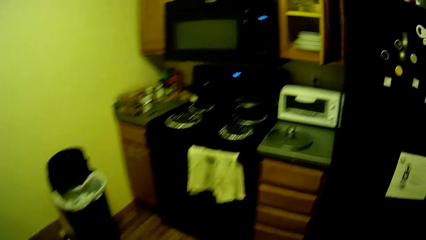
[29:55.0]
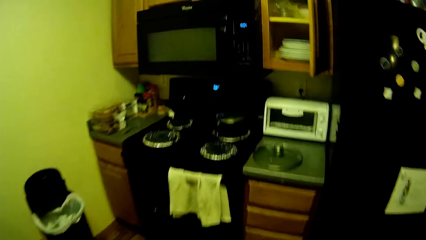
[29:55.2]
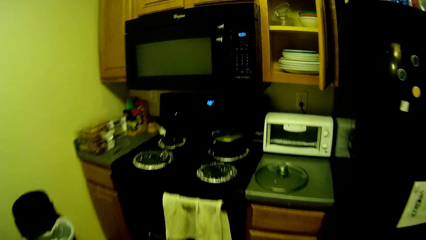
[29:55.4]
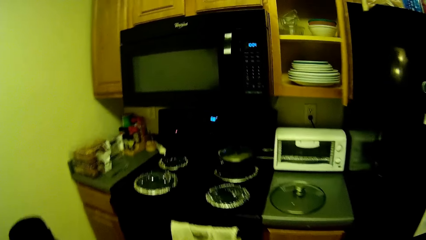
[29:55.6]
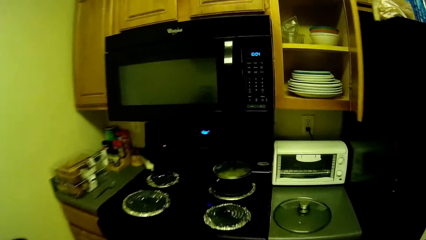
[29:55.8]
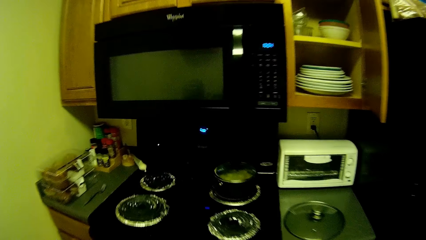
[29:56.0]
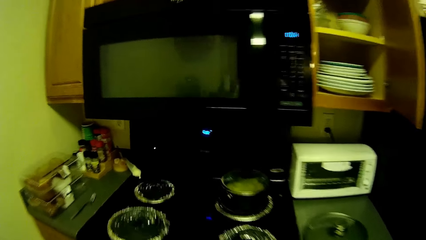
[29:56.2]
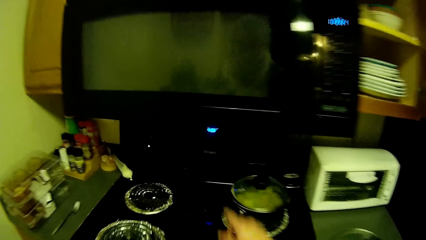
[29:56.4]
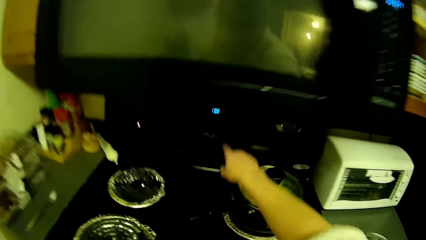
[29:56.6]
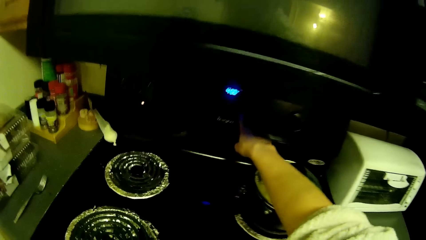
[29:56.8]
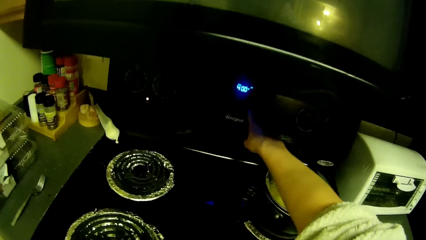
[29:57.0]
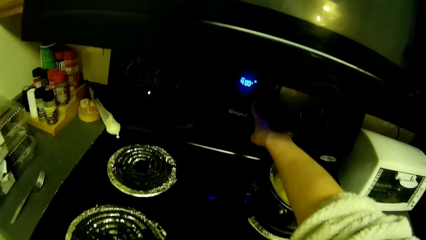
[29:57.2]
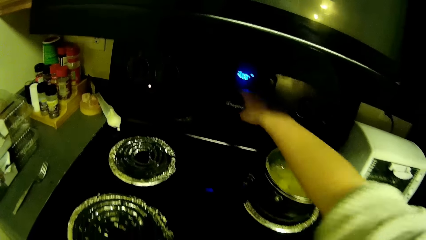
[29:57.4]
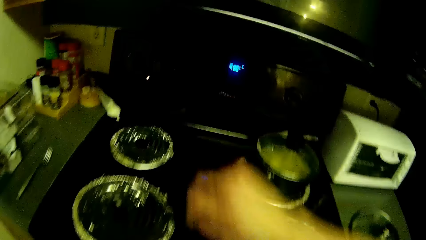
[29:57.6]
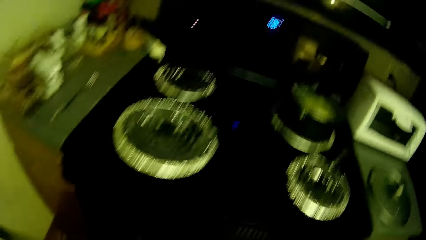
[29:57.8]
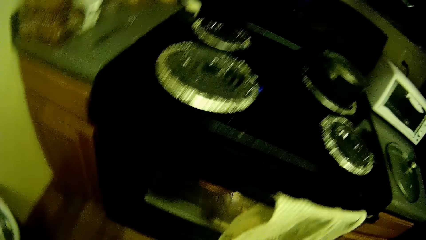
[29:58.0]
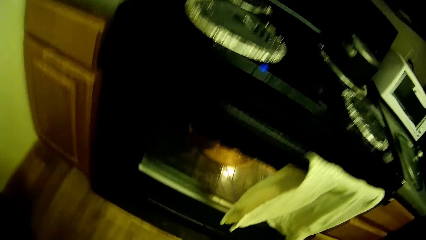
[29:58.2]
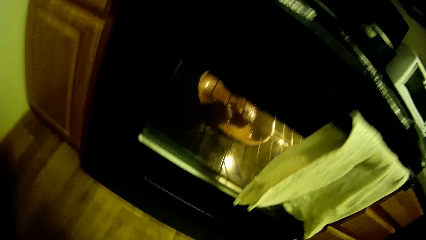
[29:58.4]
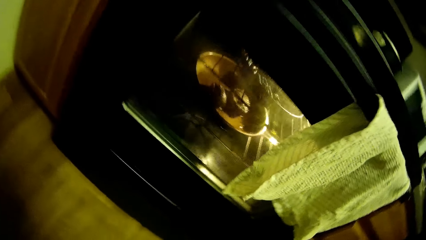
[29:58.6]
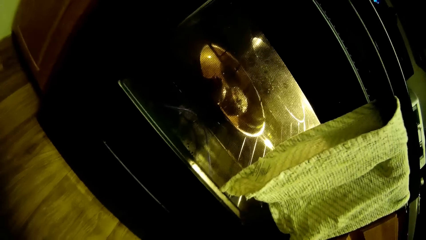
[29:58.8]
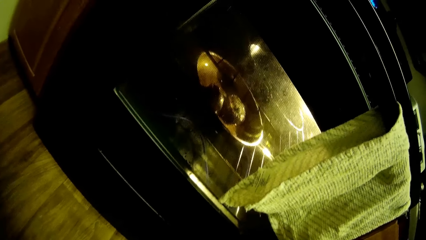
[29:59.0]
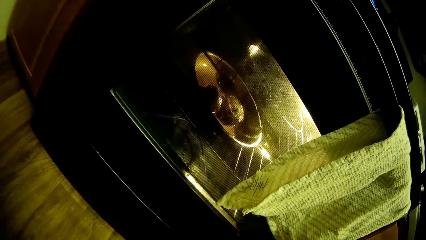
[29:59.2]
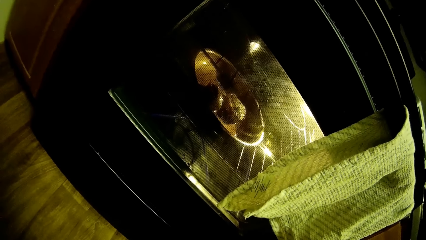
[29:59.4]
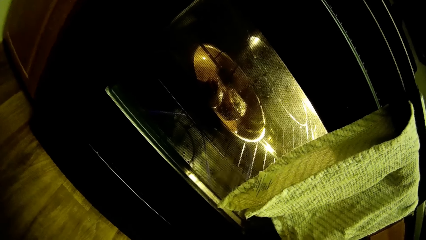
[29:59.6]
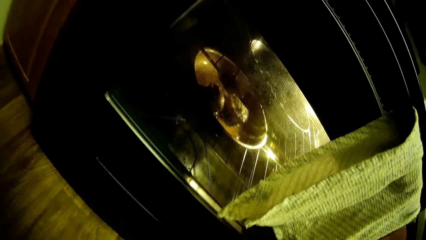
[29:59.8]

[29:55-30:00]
The camera wearer presses a button on the cooker with her right hand.
